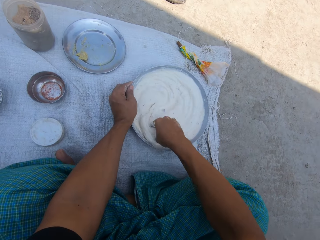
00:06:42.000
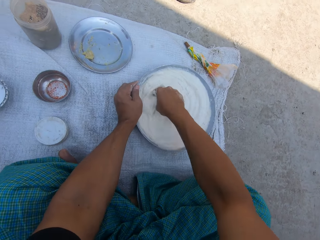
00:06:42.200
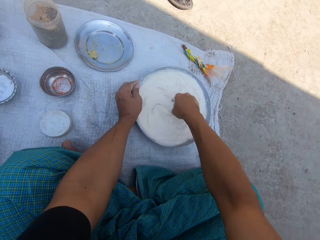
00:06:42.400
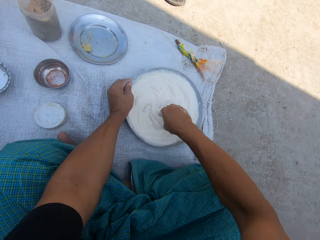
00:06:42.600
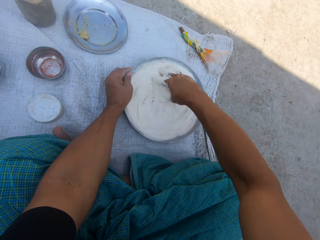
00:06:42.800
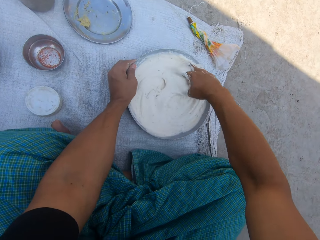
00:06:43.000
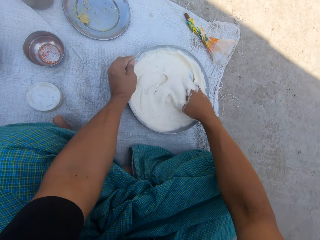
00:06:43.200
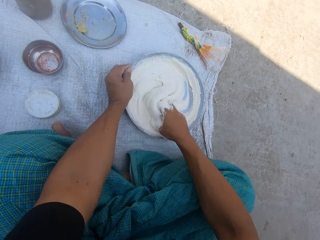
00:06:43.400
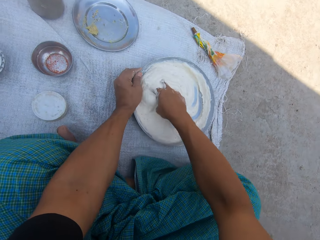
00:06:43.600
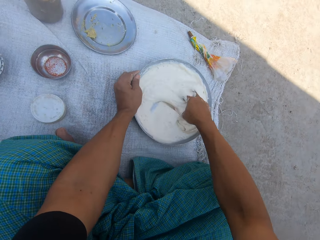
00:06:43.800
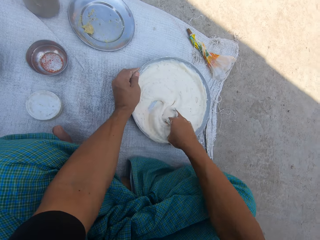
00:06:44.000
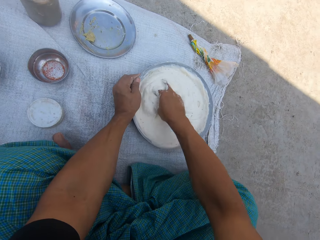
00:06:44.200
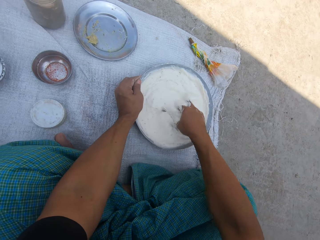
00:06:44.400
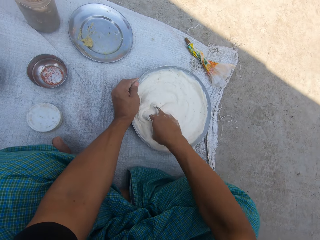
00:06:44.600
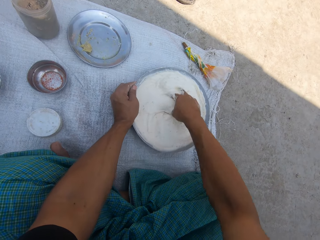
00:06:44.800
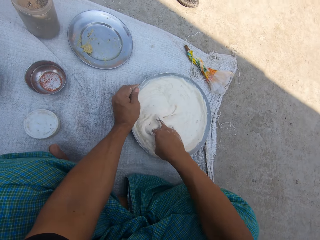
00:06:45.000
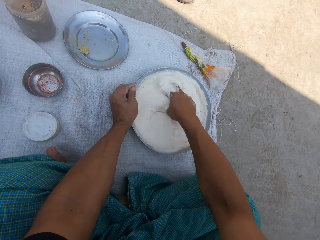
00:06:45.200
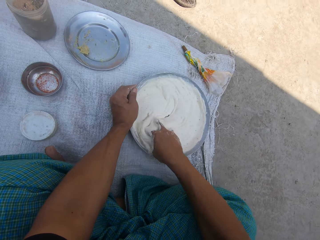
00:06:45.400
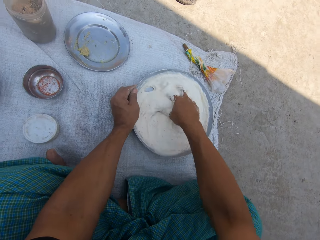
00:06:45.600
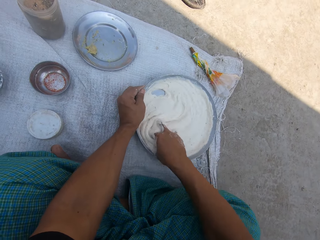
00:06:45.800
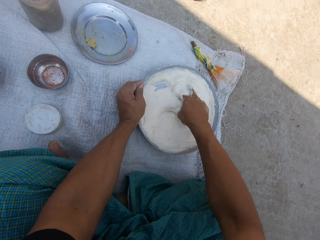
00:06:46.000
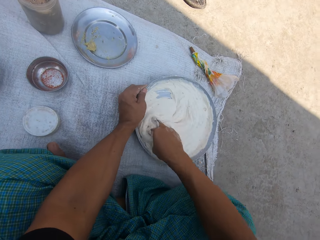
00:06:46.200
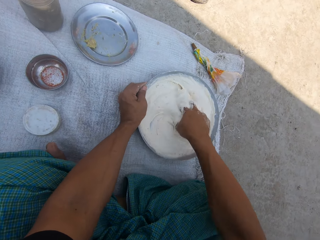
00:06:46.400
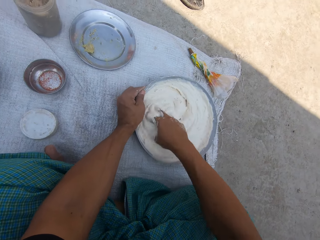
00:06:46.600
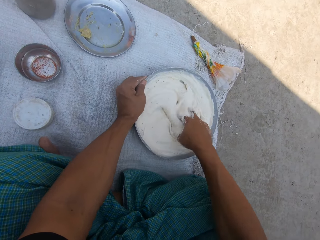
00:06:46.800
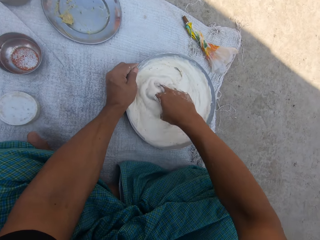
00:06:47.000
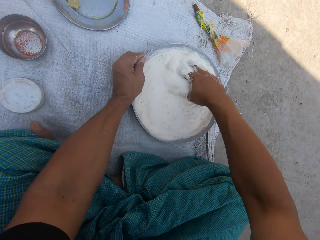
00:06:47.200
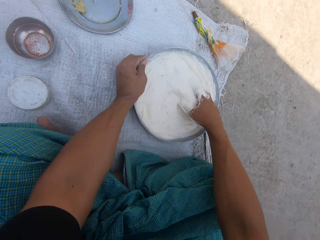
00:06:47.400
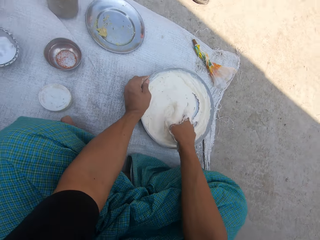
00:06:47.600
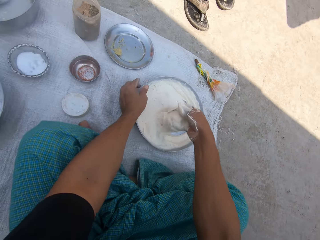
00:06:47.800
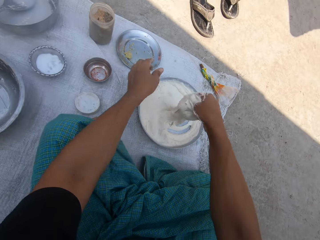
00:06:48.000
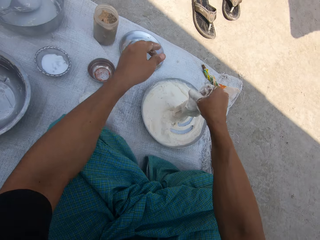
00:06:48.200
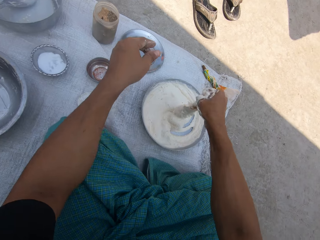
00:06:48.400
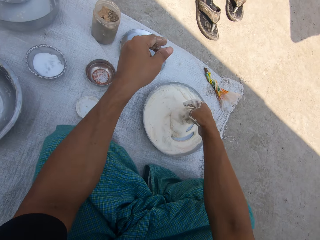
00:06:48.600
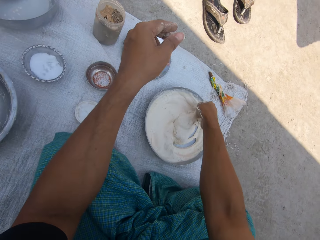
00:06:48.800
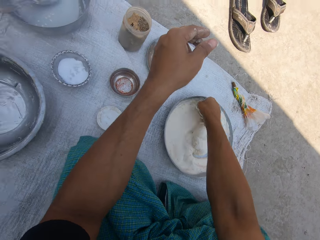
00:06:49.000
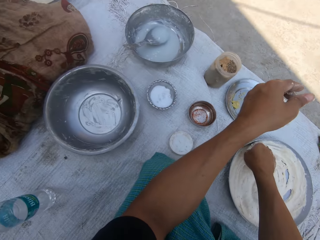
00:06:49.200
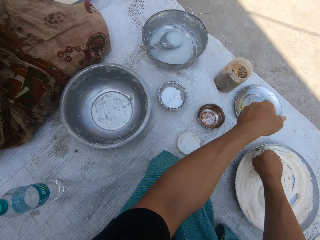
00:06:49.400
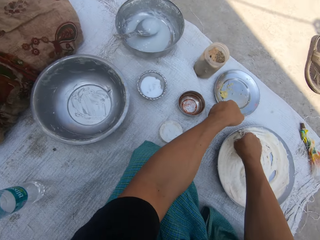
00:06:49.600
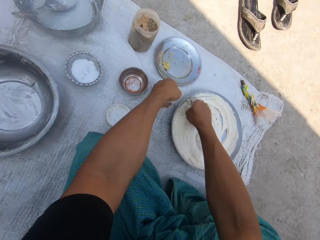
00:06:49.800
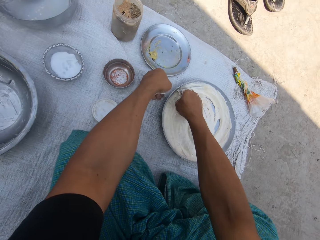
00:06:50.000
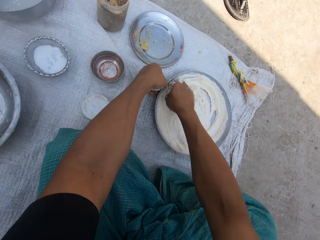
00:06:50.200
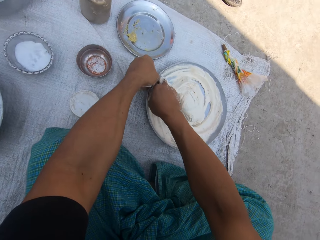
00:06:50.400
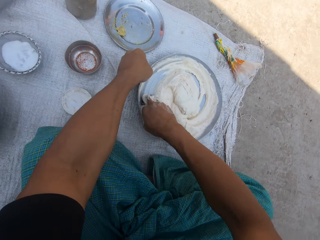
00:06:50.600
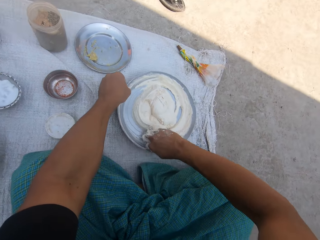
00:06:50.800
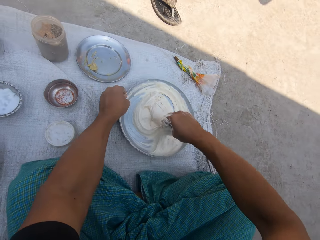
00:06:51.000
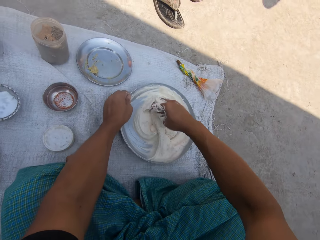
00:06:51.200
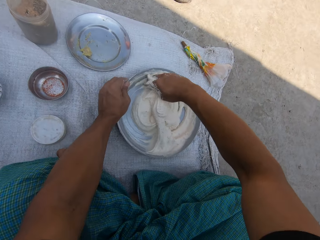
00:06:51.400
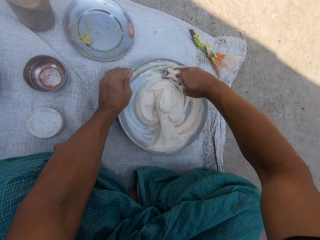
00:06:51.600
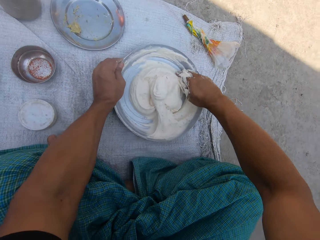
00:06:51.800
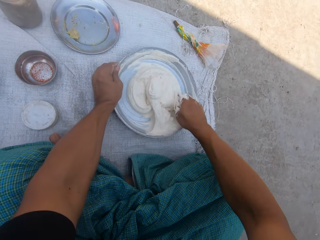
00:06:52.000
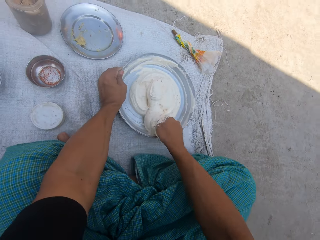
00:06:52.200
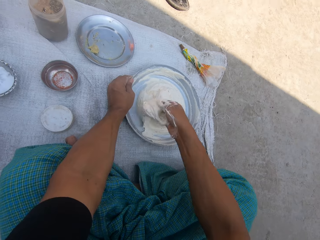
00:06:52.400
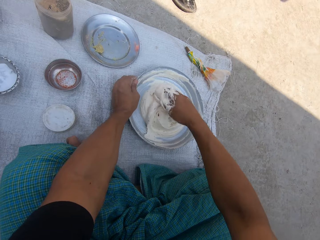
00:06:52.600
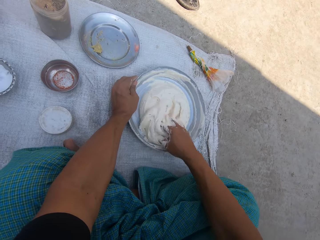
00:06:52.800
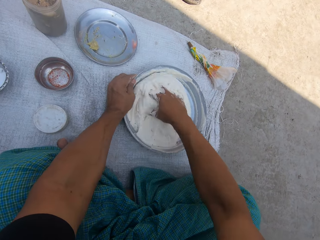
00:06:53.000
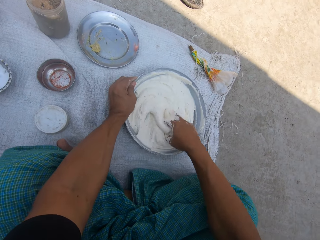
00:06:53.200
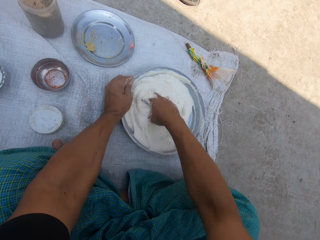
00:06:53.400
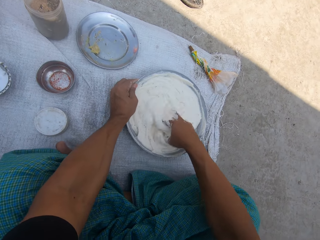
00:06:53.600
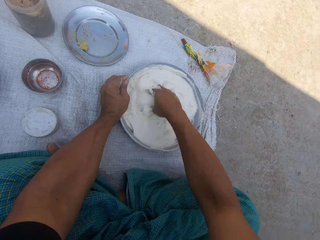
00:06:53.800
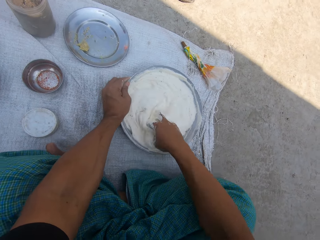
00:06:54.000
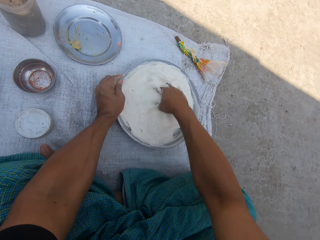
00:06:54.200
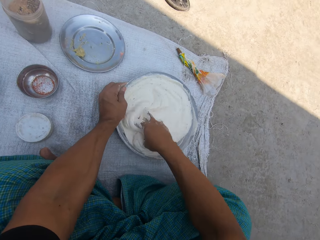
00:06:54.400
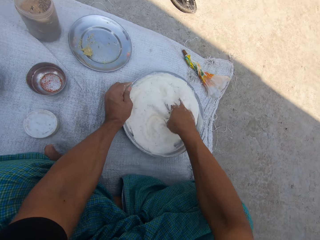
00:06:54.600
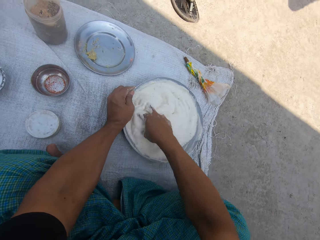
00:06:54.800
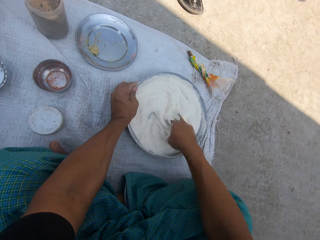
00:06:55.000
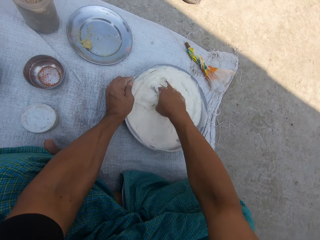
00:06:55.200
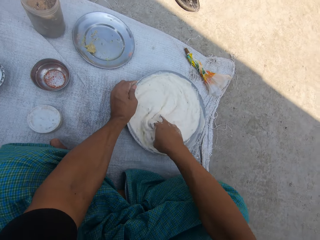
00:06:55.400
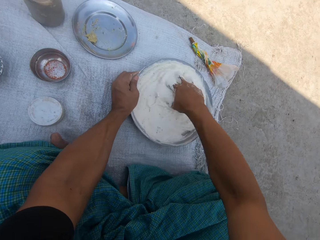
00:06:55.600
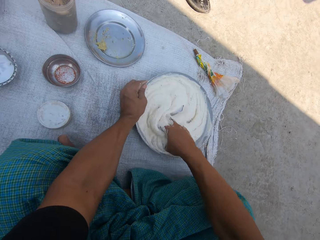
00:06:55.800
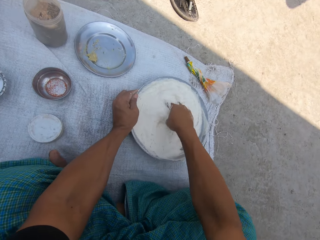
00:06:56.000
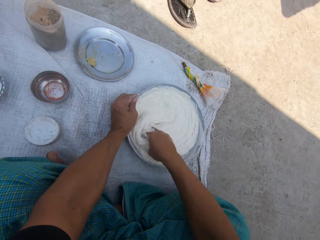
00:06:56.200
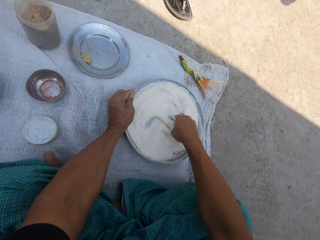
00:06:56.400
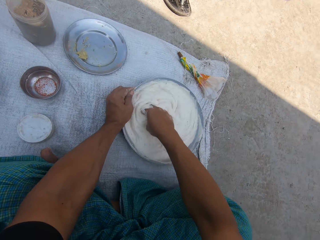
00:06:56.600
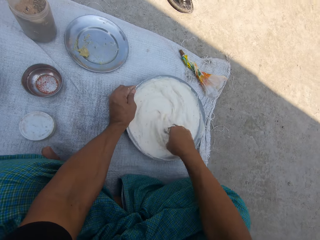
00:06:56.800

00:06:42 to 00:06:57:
The camera wearer wipes the basin with his right hand.

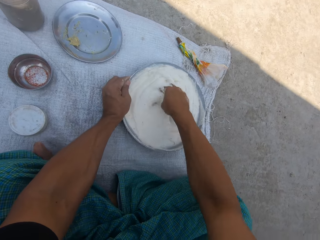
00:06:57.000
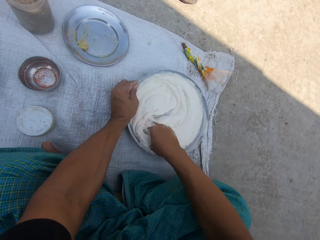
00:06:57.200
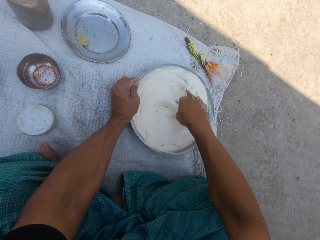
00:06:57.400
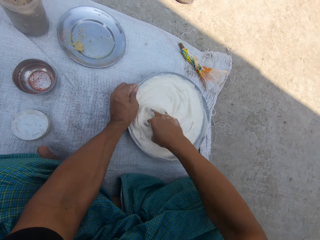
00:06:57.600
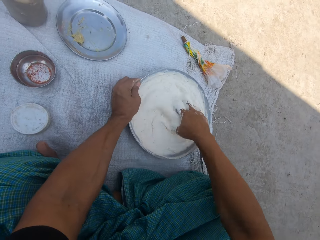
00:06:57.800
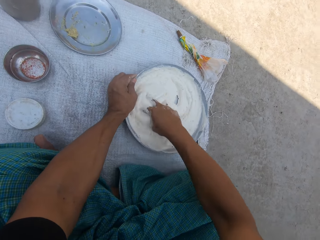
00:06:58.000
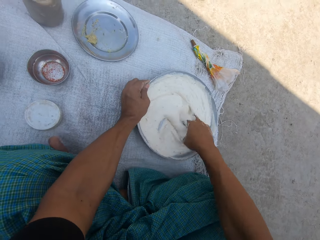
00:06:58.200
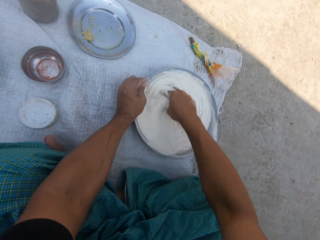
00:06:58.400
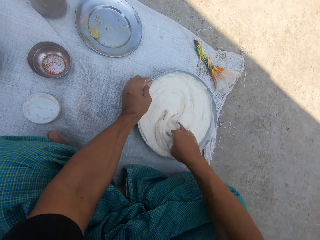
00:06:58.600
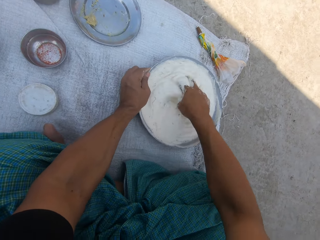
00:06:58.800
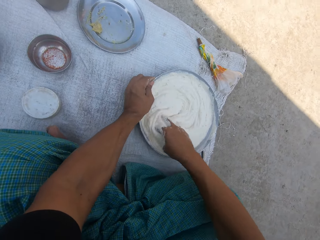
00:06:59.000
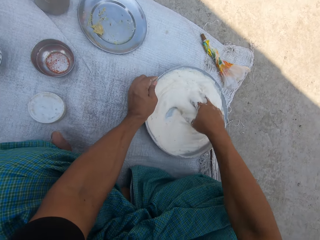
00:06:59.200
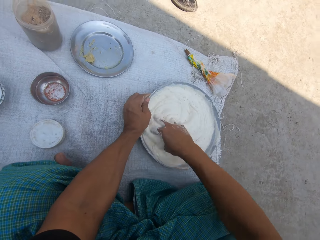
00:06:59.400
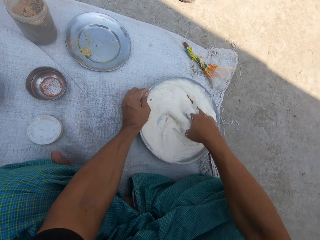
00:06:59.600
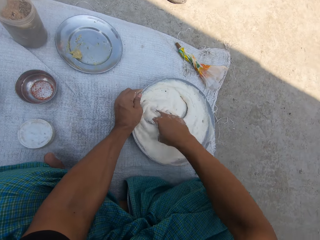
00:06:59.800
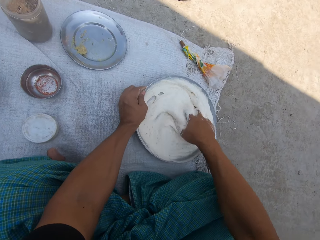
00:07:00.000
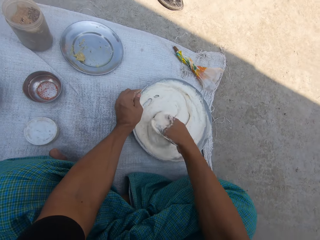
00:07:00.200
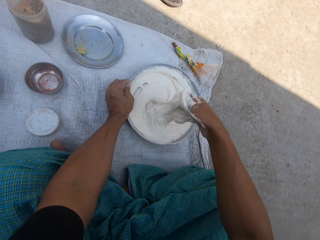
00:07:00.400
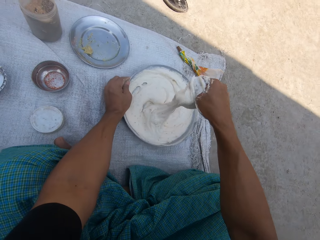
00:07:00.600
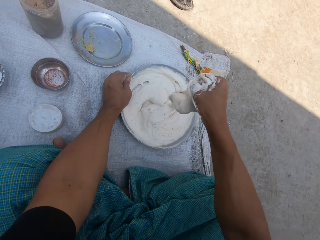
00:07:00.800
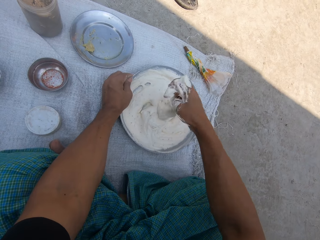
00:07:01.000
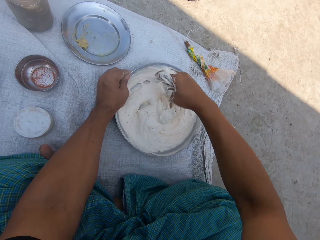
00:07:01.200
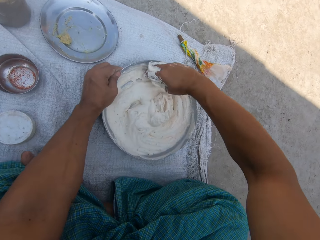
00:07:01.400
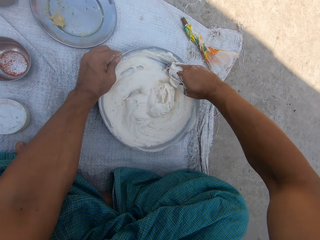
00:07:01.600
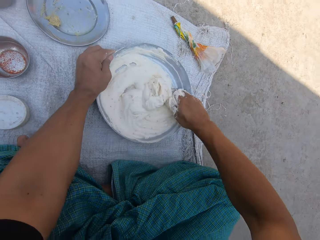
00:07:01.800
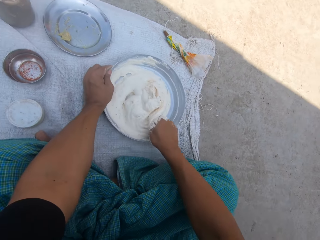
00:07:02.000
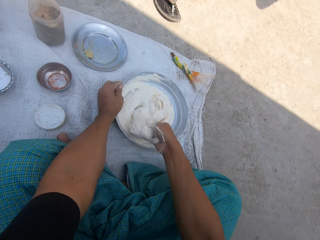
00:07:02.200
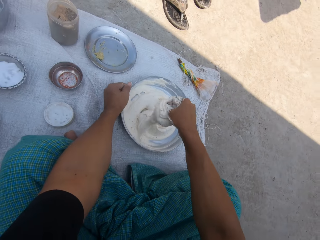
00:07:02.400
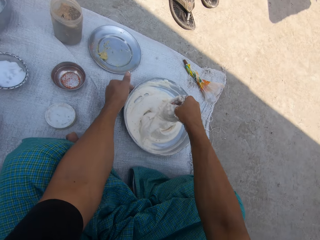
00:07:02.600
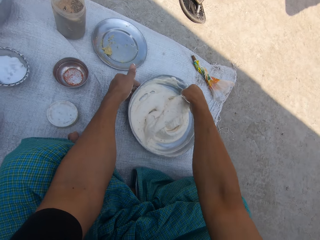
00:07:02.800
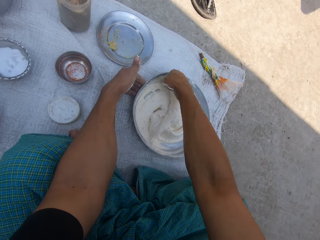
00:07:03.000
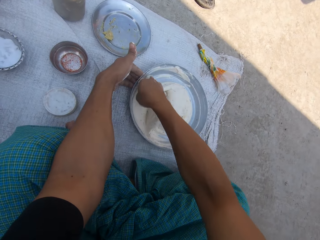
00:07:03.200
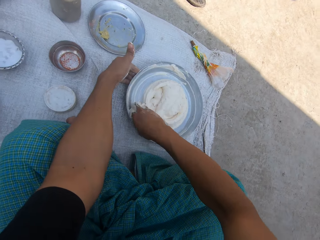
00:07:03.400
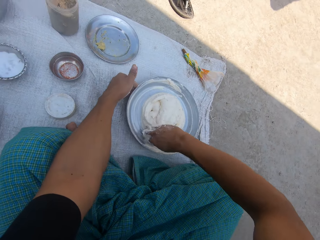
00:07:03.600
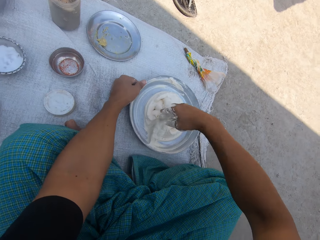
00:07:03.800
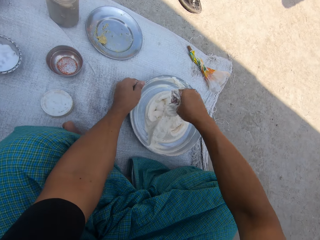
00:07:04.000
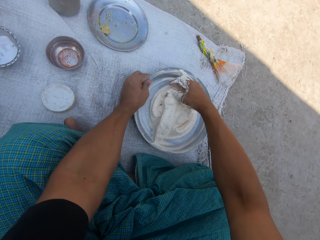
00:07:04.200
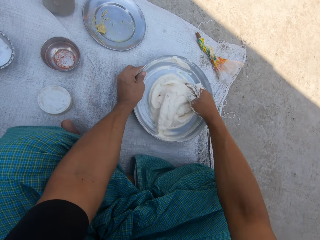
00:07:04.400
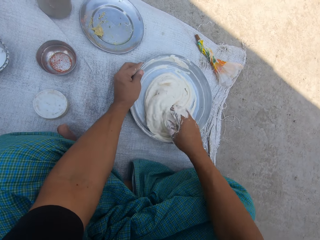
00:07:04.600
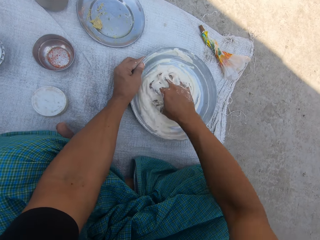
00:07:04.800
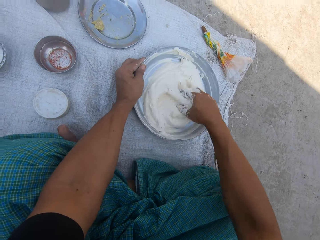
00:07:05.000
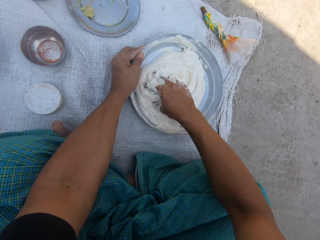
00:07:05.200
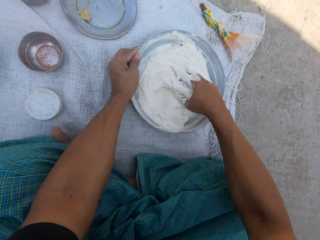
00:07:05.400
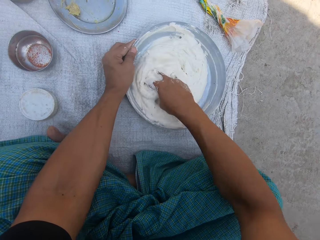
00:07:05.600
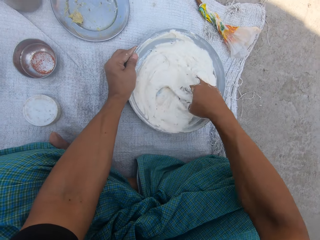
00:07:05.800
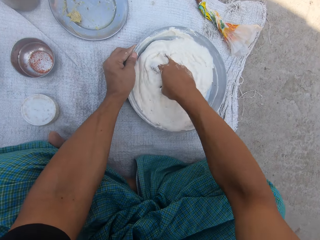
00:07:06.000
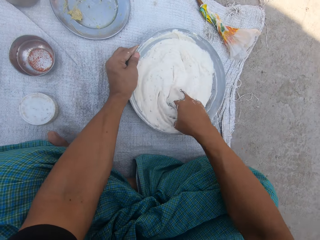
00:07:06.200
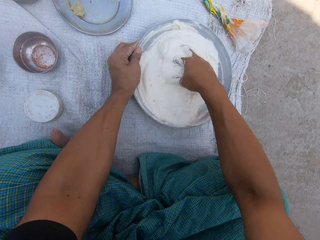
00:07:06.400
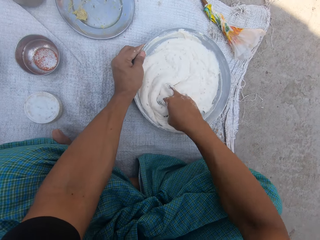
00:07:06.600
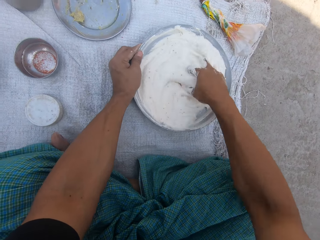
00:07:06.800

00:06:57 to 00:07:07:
The camera wearer wipes the basin with his right hand.
